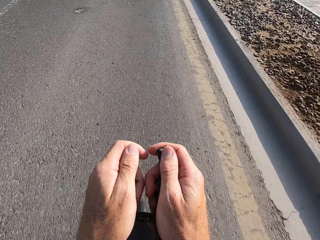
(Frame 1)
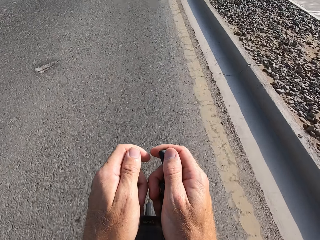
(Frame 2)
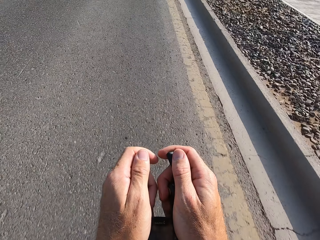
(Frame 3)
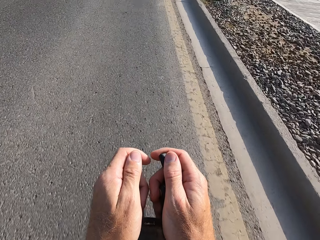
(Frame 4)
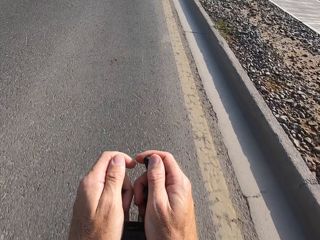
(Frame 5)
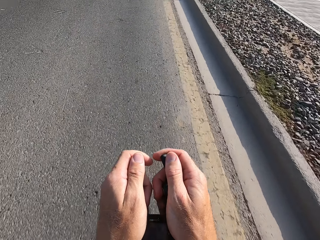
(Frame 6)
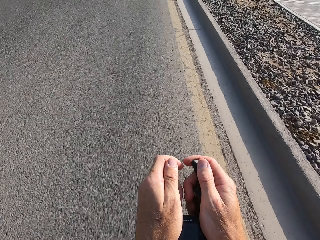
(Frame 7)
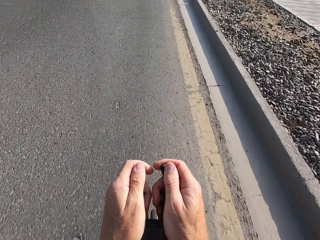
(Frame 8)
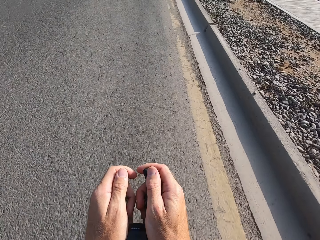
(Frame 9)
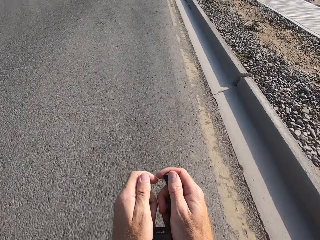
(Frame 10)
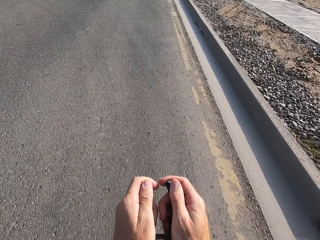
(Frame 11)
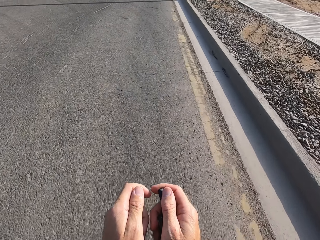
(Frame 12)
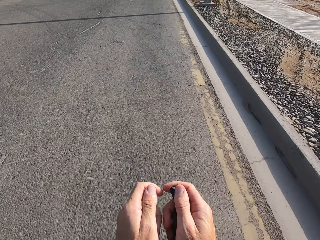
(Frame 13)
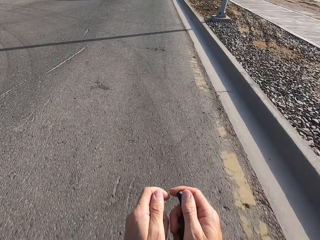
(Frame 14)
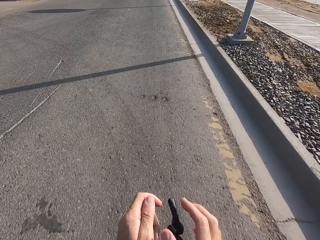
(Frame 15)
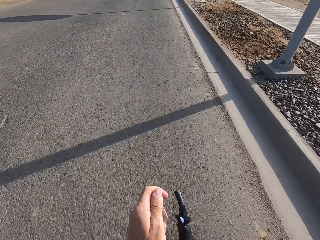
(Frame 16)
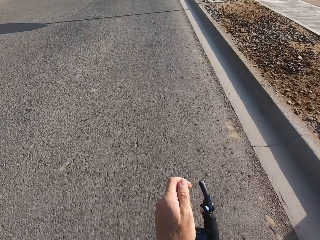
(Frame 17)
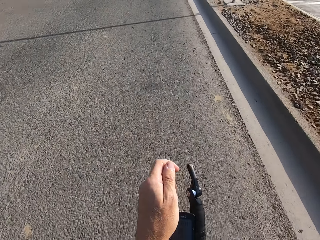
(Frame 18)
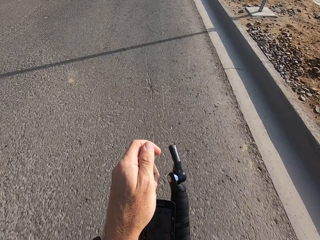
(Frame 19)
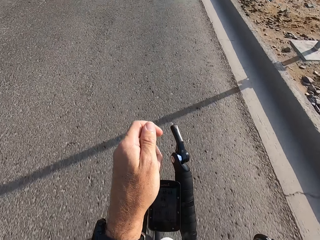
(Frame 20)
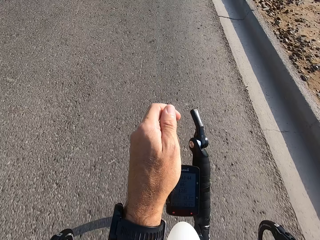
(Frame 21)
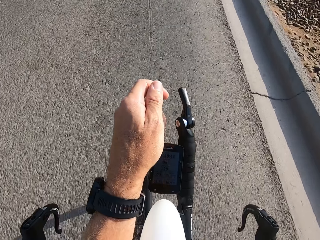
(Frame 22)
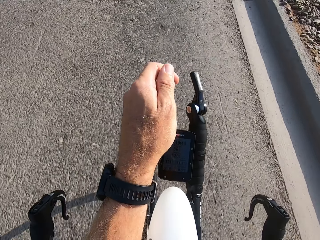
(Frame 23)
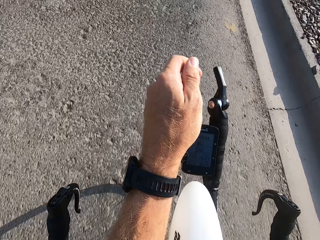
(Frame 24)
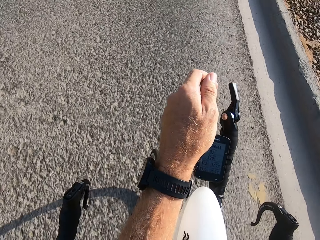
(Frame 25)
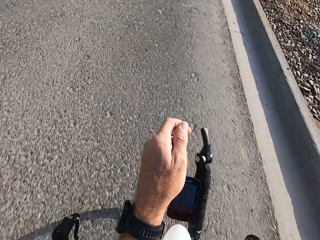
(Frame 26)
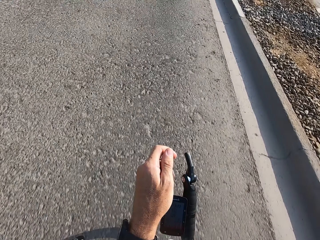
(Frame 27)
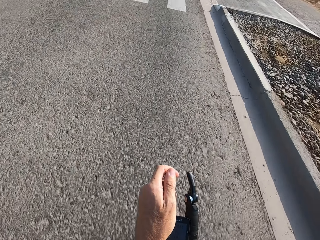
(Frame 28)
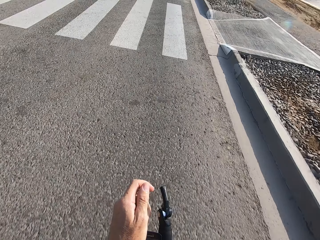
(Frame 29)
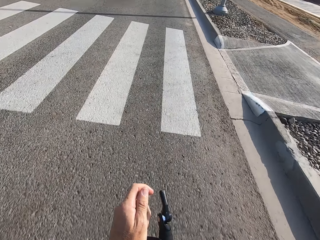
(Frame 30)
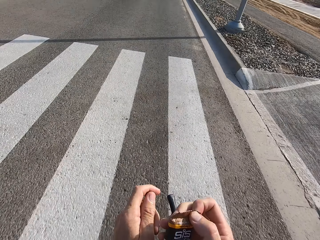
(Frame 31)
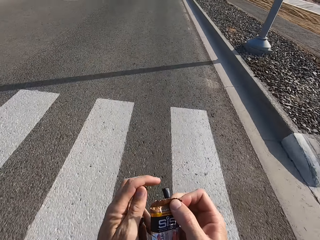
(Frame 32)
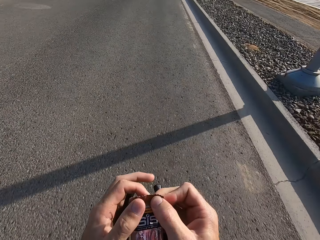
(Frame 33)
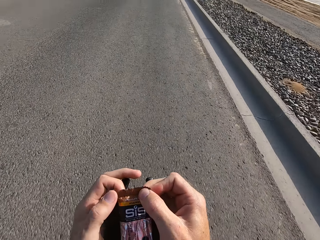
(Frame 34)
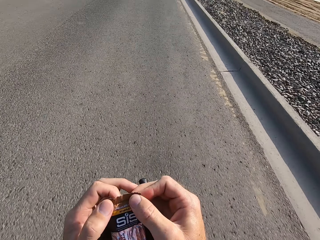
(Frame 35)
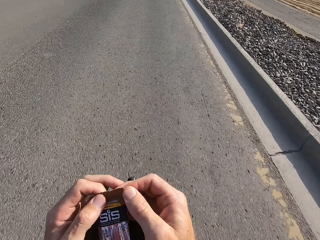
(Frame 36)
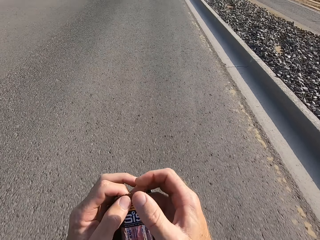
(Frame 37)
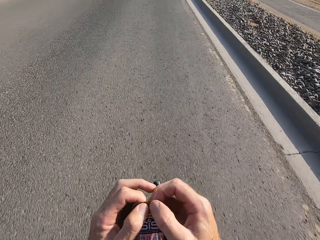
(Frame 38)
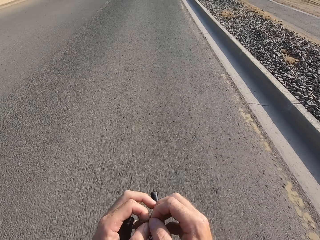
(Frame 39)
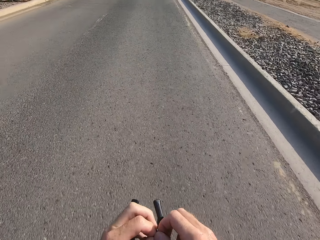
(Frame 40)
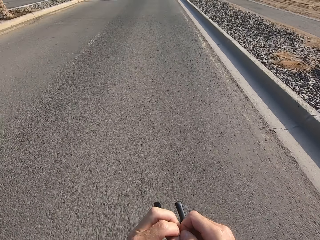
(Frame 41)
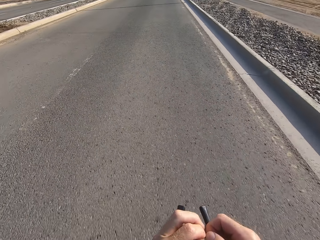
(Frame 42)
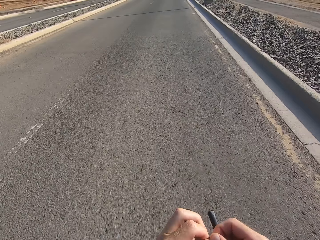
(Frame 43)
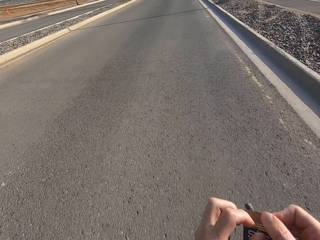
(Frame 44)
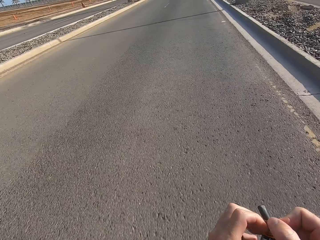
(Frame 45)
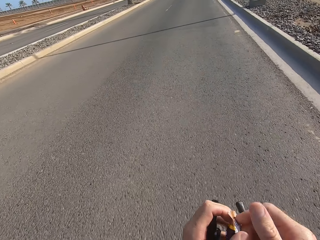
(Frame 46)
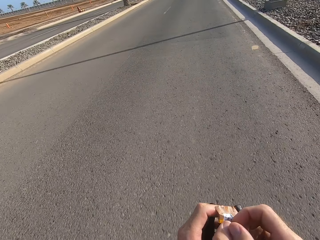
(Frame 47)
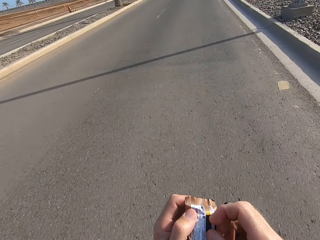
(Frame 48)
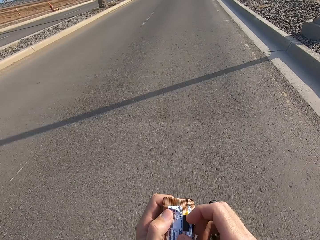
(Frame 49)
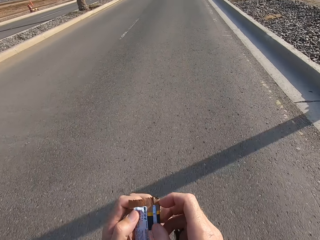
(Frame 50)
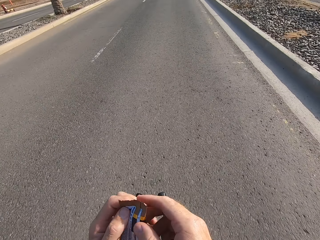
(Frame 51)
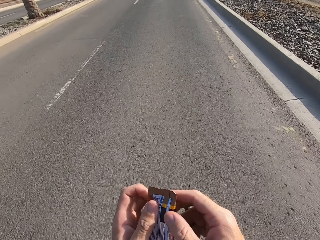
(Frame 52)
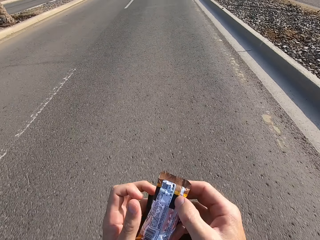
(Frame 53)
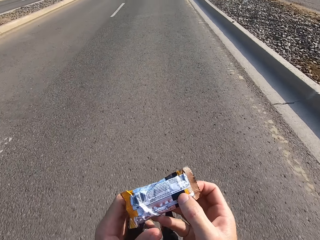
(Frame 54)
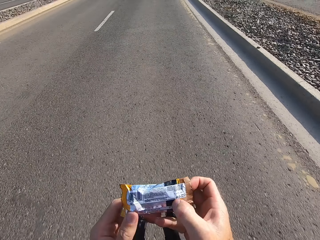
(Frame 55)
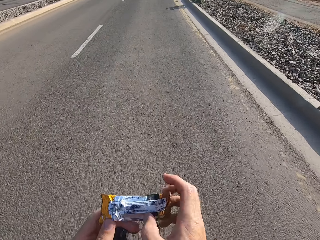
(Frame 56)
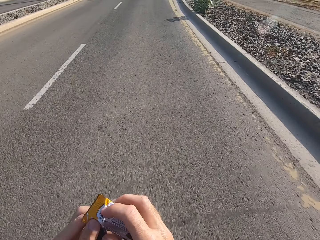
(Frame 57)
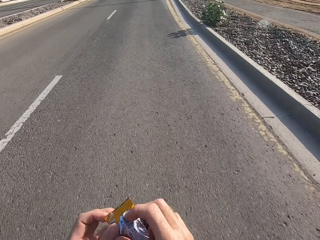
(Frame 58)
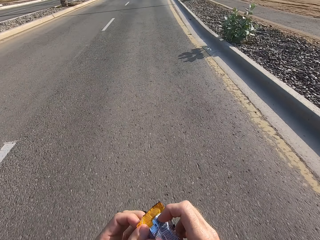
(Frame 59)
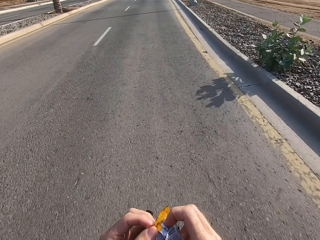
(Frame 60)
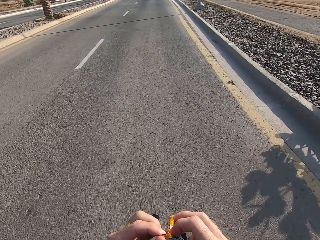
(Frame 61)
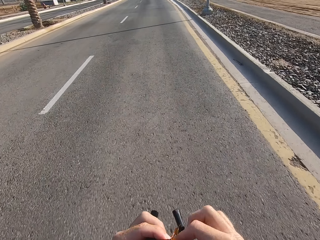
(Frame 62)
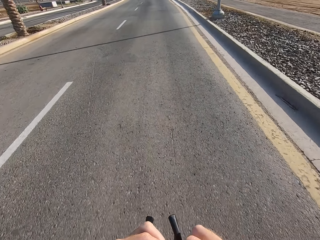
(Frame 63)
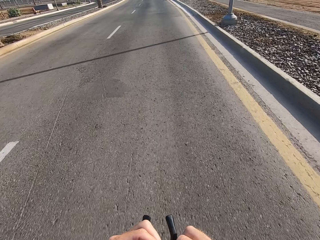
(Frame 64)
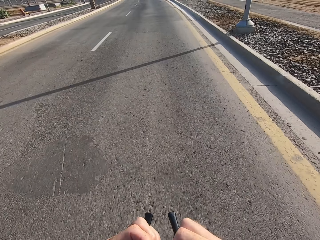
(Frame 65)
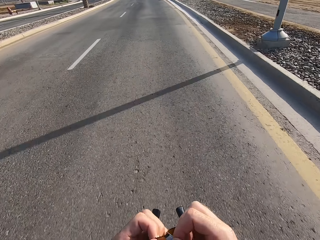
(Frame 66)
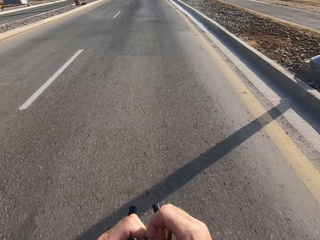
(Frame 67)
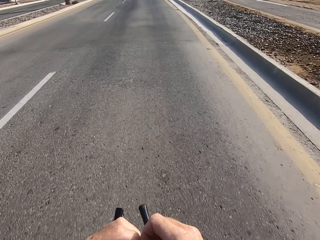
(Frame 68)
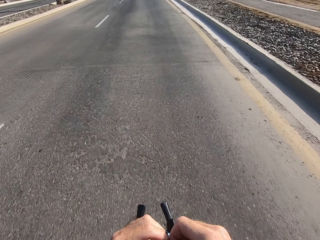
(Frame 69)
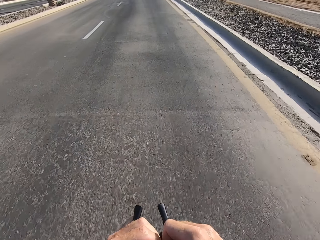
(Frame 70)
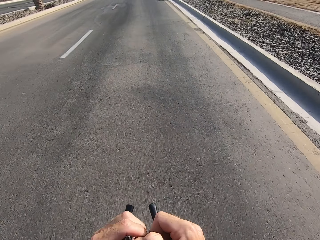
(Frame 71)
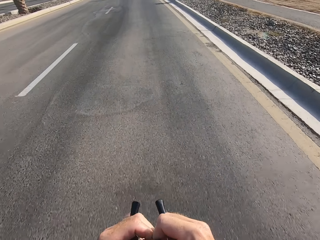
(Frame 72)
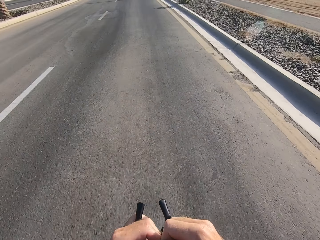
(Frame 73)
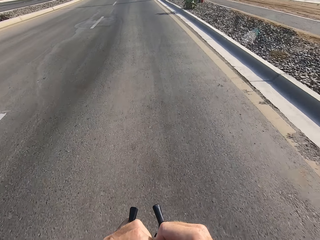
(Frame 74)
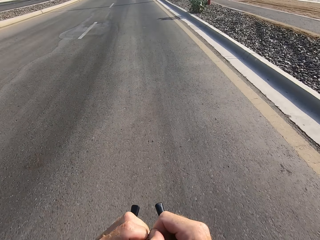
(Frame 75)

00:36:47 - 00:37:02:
The camera wearer cycles on the main road. They swing the right hand, touch something, and stare at the handlebar. They swing the right hand and hold the packet of snack with both hands. They tear the packet of snack with both hands. They turn the packet of snack. They tear the packet of snack with both hands.

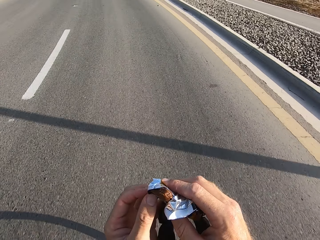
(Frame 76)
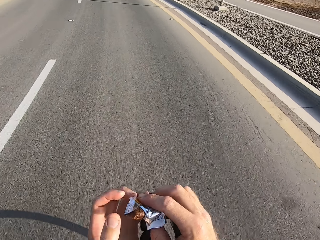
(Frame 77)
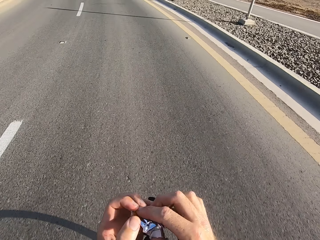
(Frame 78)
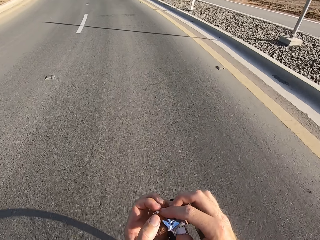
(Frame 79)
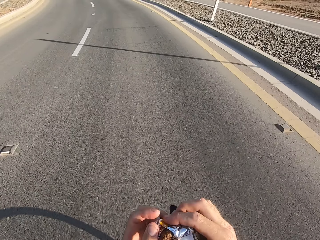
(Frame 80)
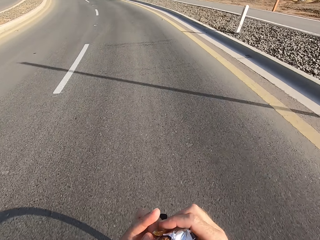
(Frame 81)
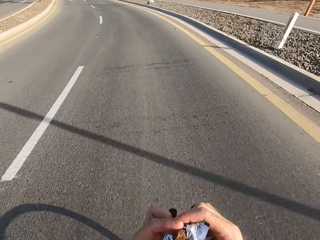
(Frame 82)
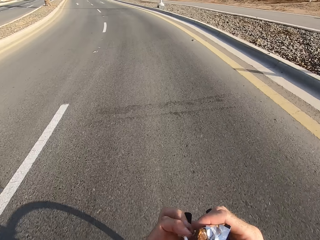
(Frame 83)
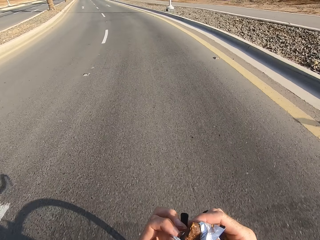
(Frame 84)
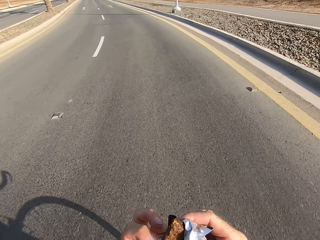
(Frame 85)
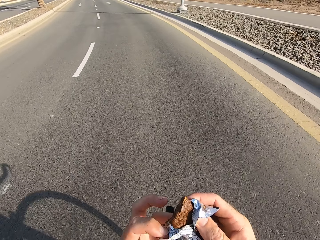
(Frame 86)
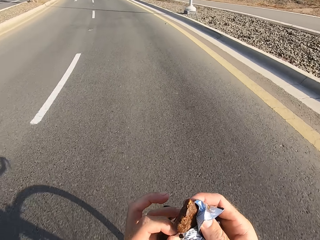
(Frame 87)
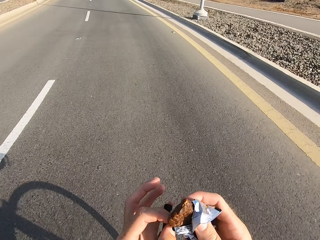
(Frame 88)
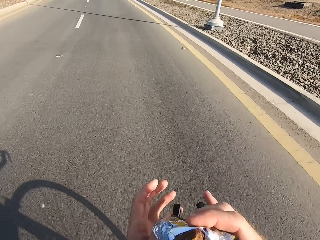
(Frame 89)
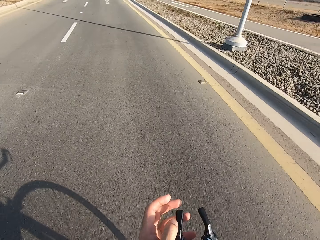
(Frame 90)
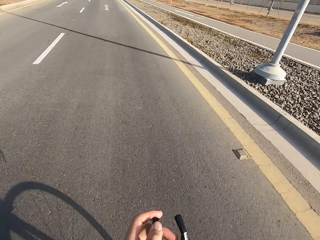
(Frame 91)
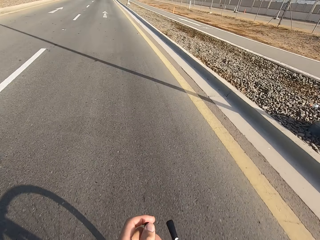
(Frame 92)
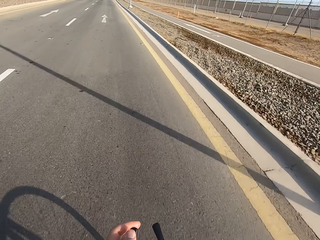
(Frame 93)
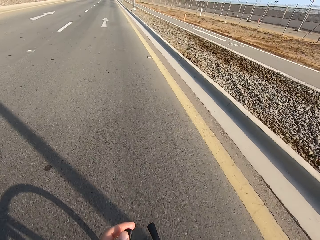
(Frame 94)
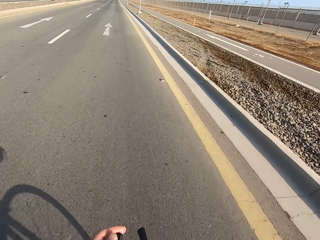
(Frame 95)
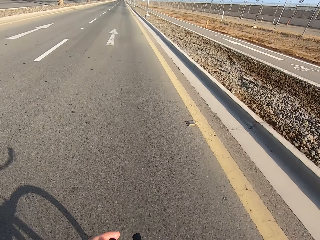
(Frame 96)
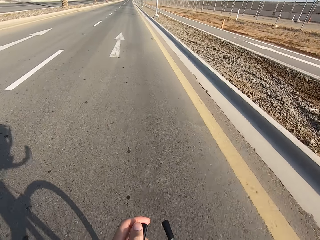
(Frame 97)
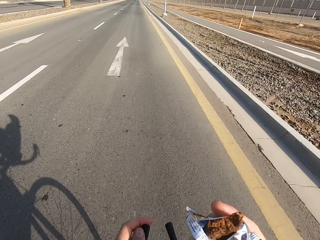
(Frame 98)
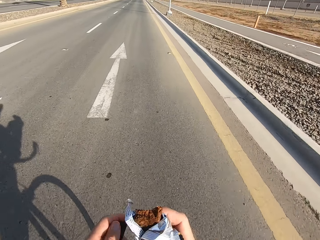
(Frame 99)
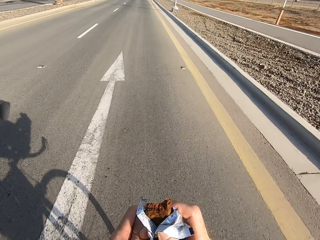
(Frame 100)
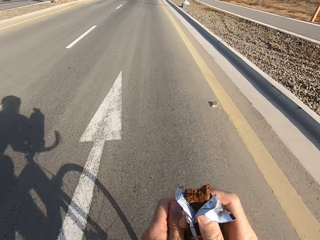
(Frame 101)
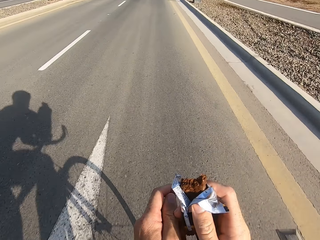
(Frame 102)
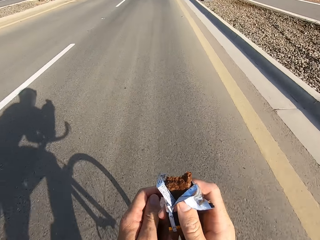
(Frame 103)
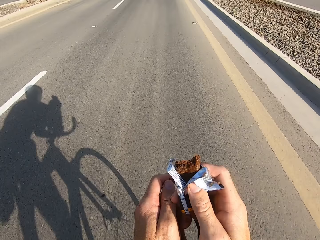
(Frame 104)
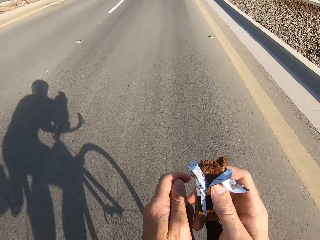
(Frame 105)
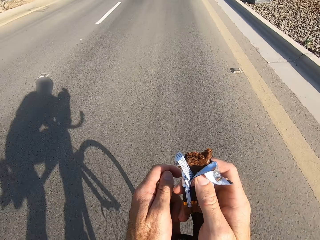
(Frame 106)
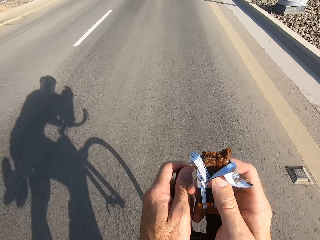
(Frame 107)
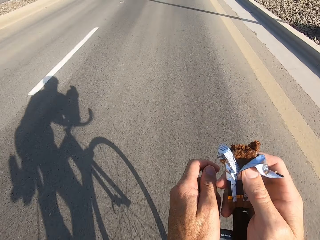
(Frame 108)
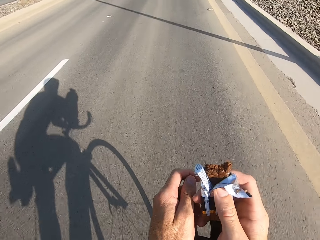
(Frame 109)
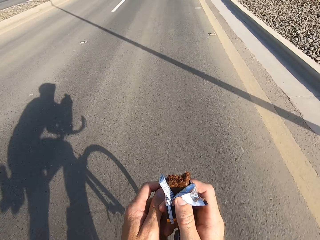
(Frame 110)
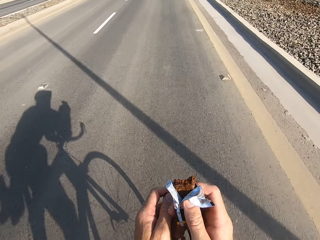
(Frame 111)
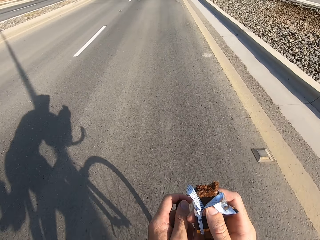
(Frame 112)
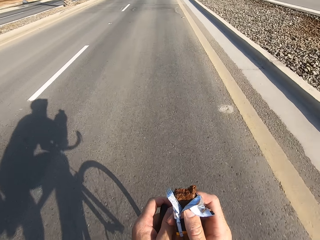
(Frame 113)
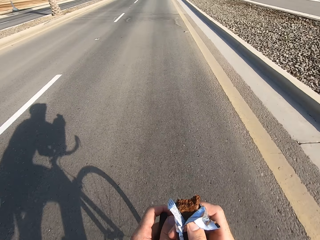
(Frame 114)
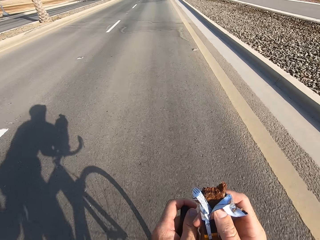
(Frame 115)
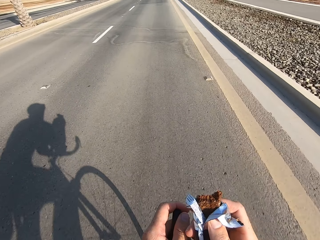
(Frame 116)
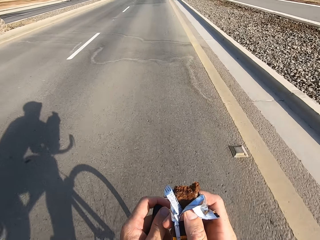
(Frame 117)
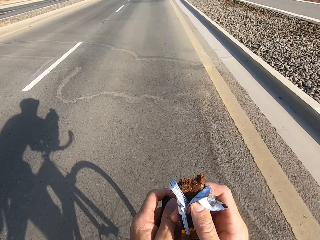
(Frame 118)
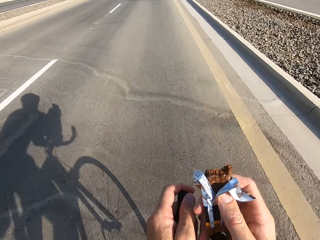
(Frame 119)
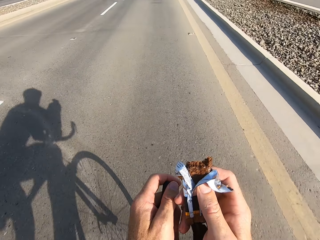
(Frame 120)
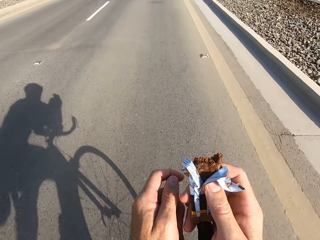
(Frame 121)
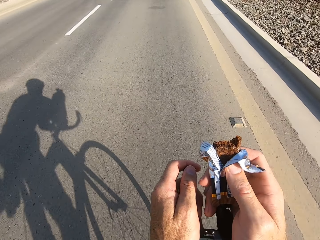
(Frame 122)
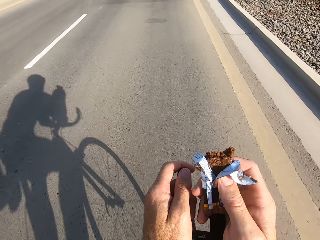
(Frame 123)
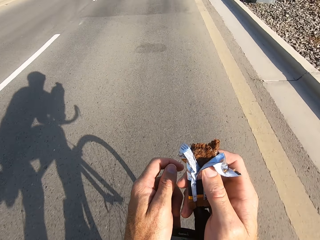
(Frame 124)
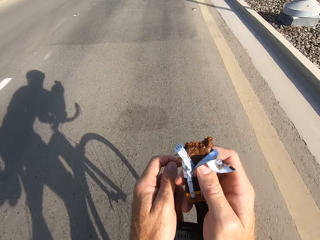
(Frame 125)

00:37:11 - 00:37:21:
The camera wearer rides the bicycle down the road. They swing the right hand. They open the packet. They touch something. They ride the bicycle down the road. They swing the right hand and lean the right hand on the bike rest handlebar.
